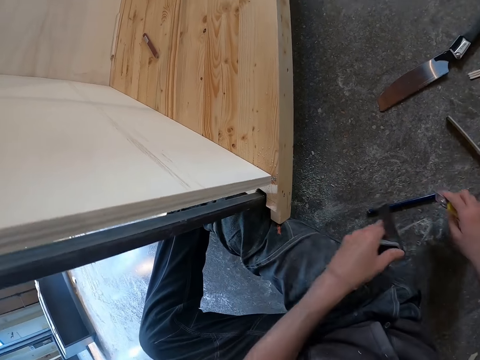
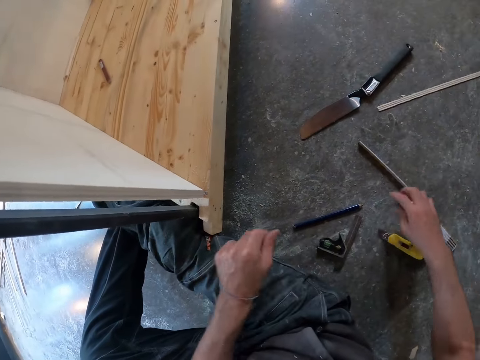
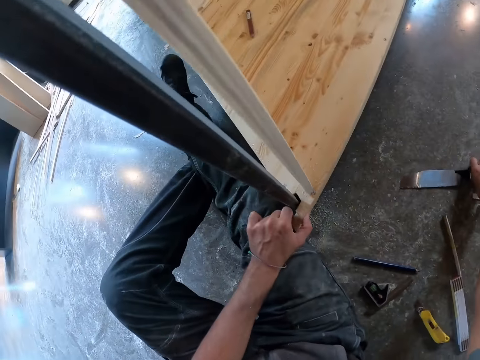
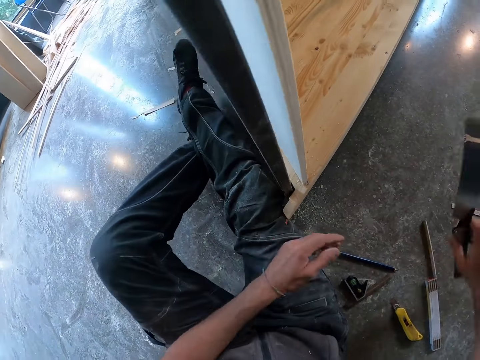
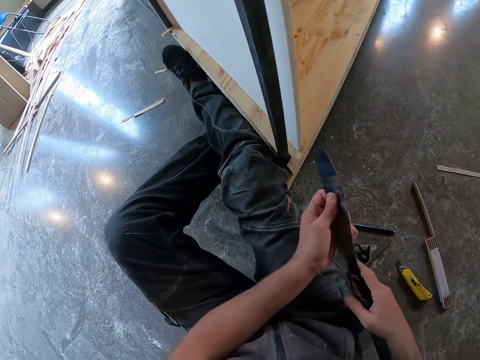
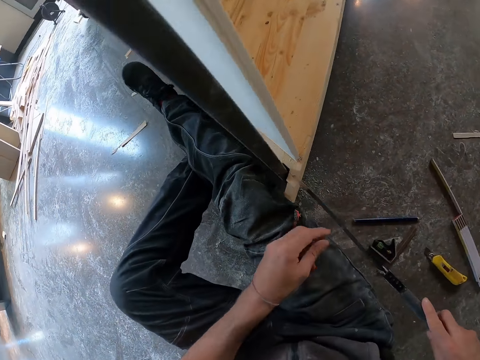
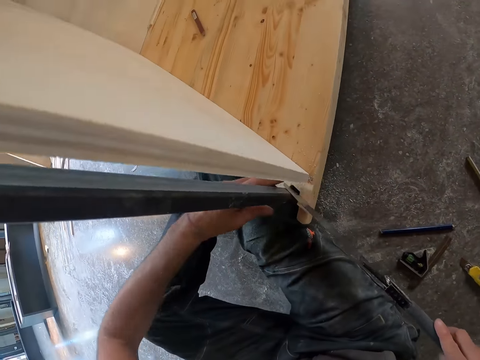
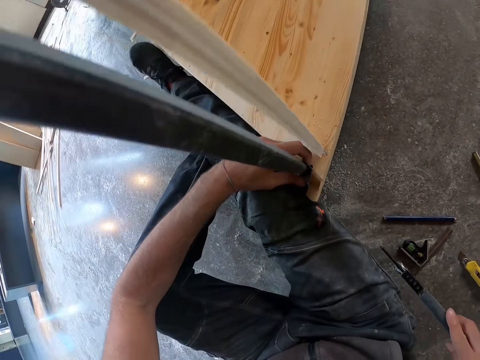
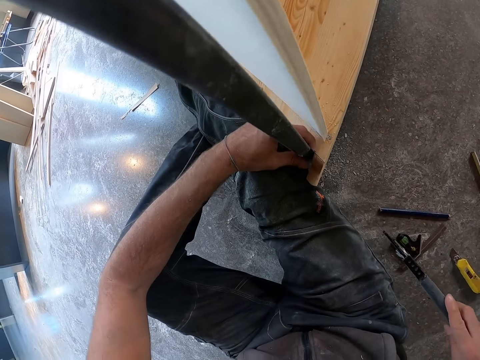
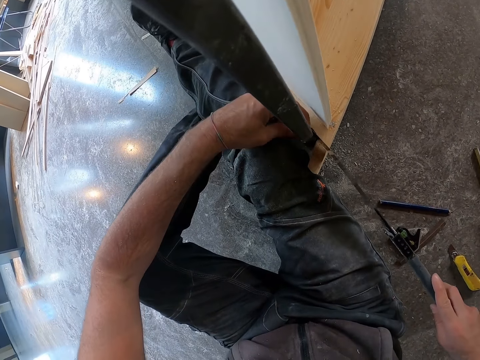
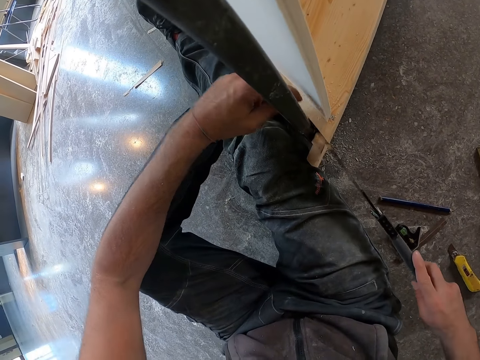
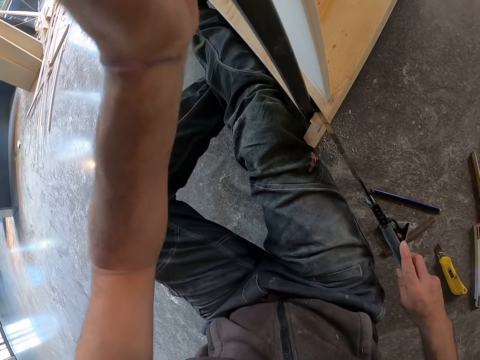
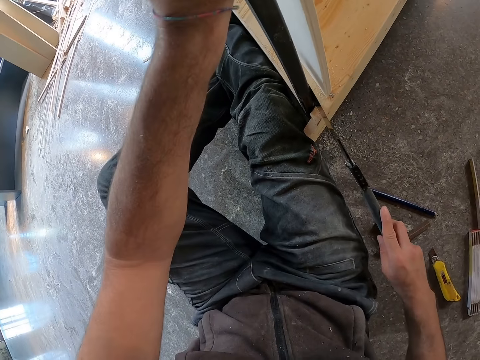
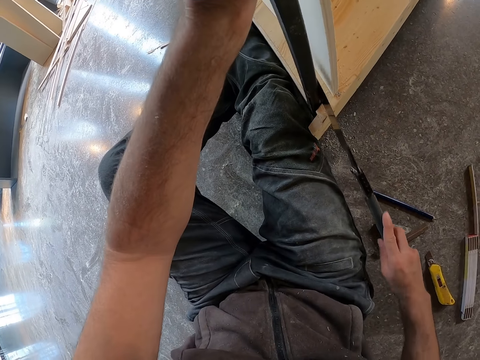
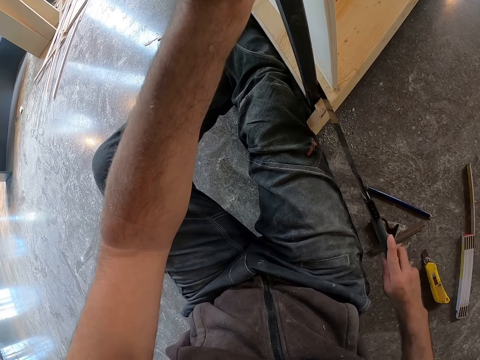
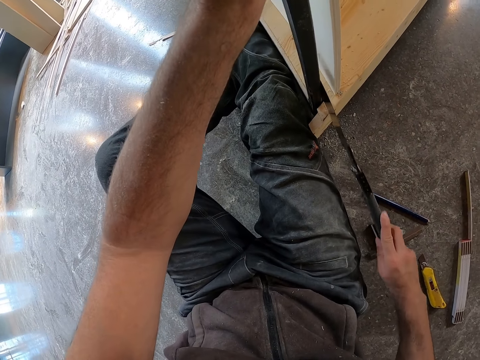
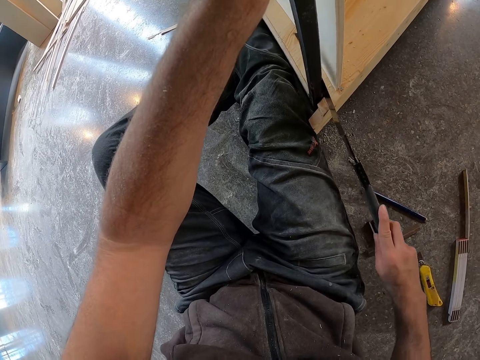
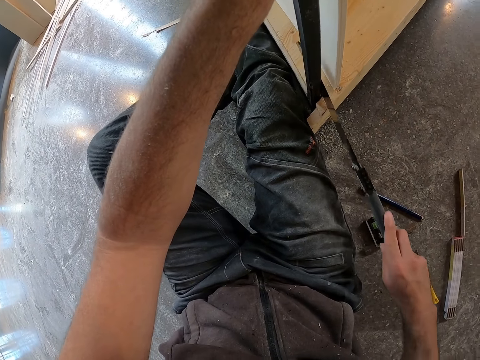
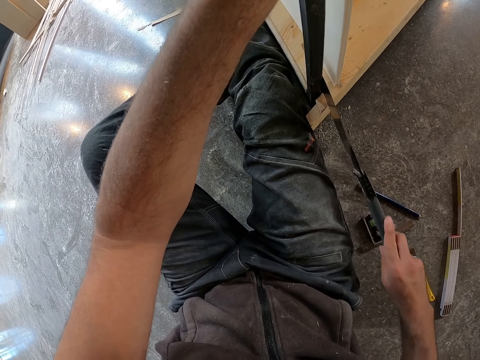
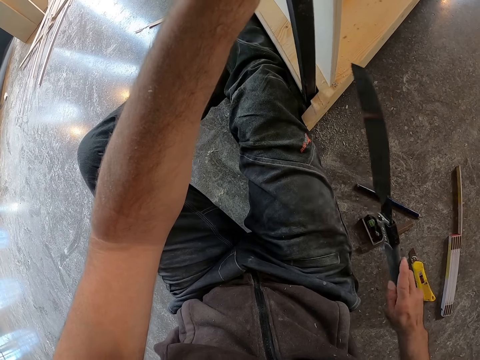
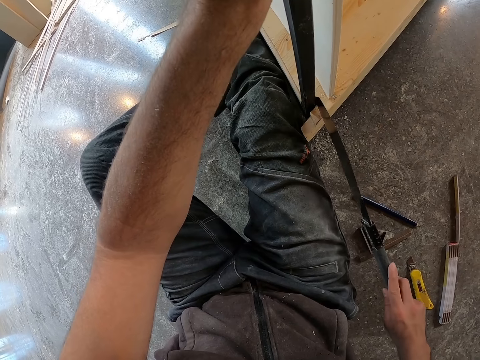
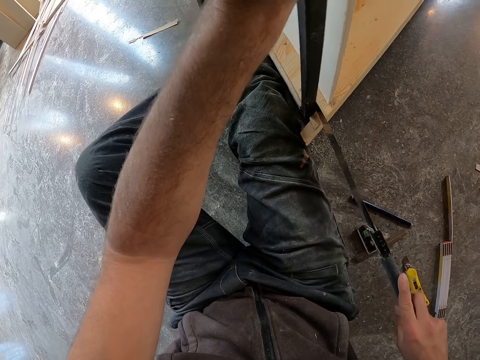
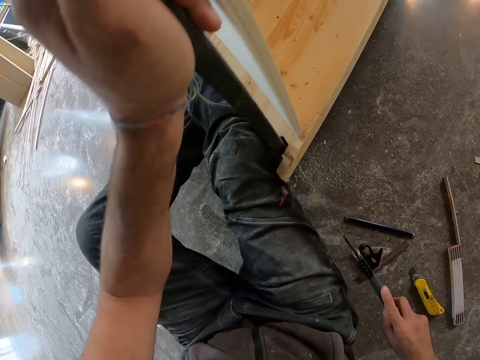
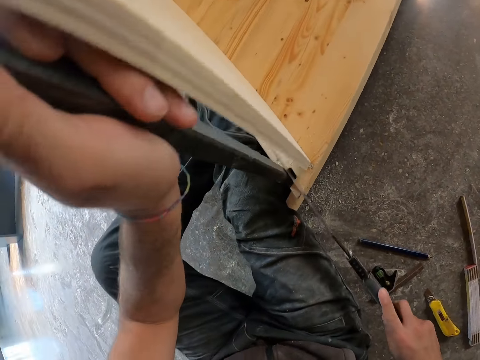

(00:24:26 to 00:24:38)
The camera wearer drops the folding knife in his right hand. He drops the scriber ruler in his right hand. He picks up the saw knife with his right hand. He saws off a piece of the plywood board with the saw knife in his hands. He holds the metal pillar with his left hand. He cuts wood.

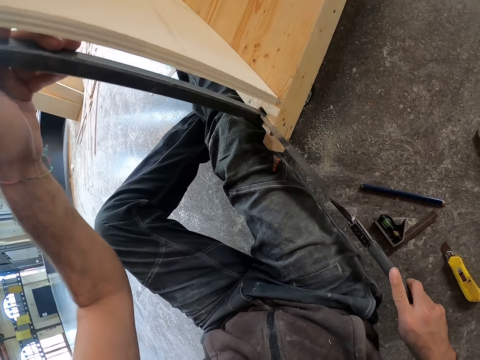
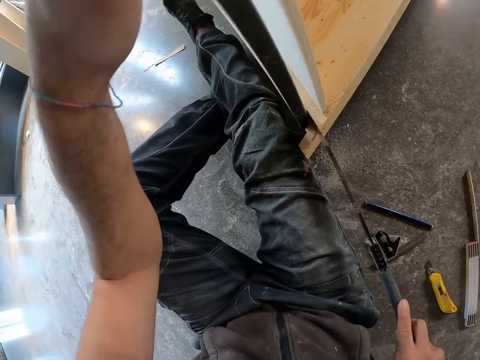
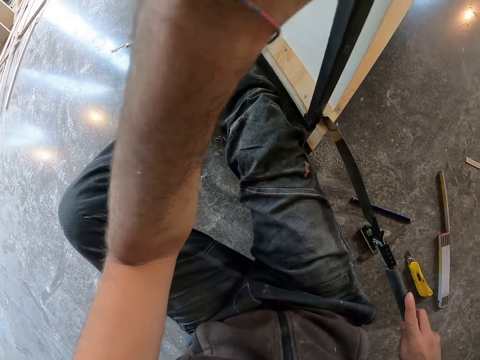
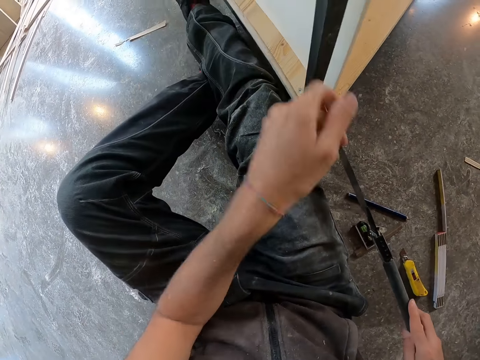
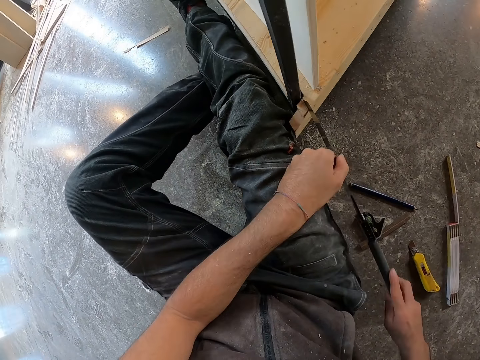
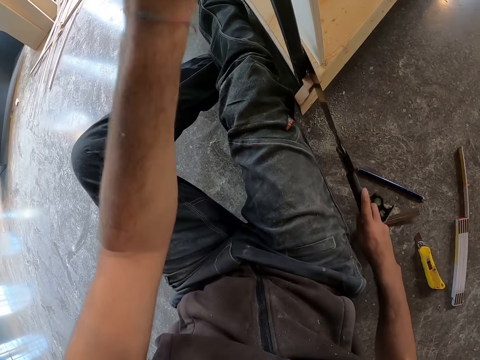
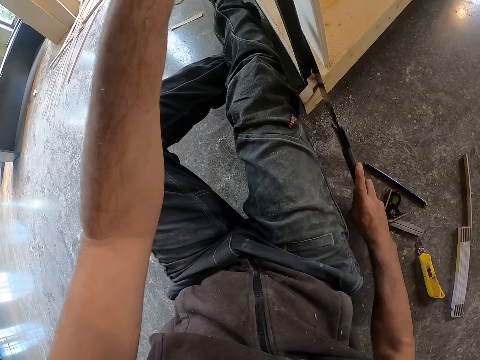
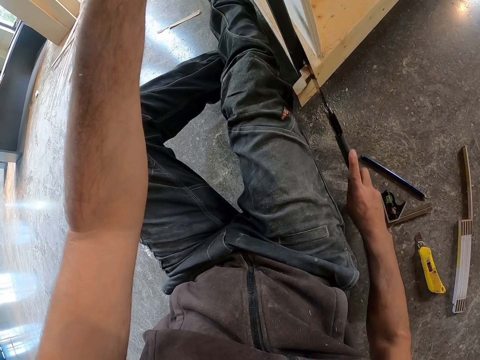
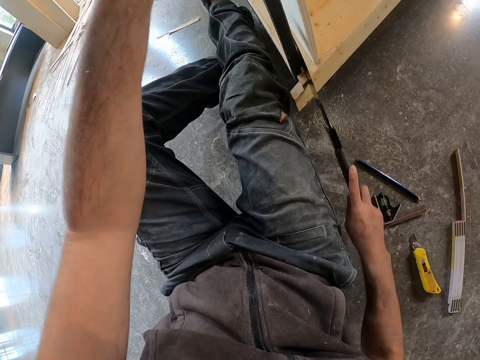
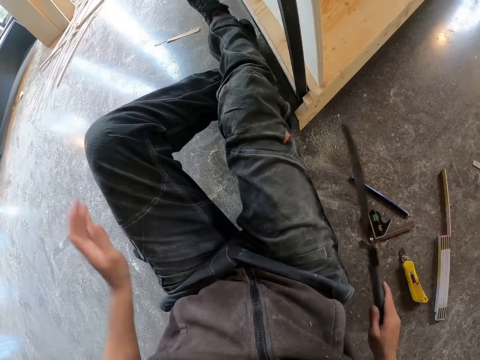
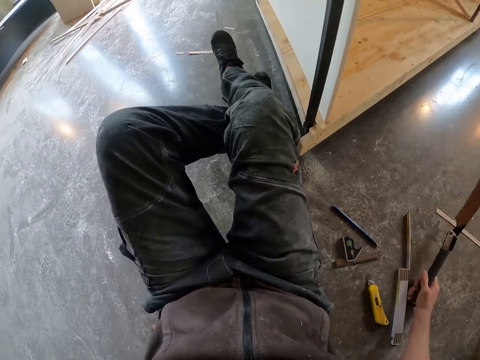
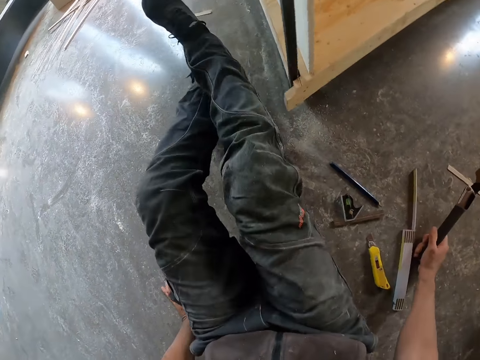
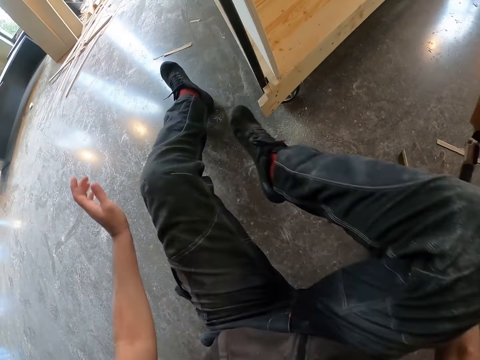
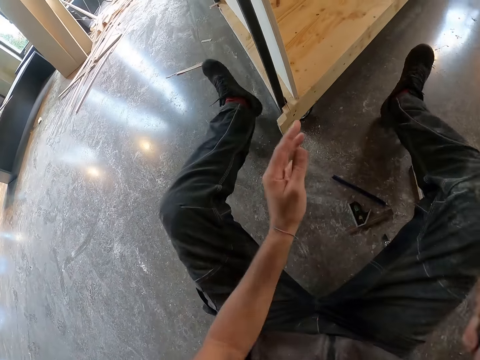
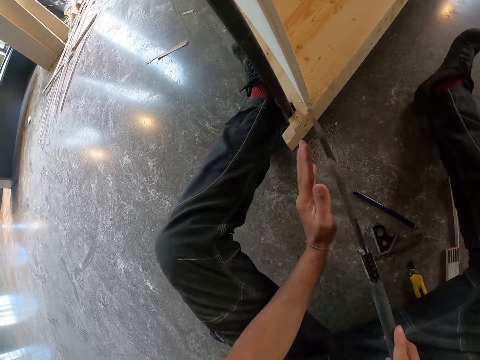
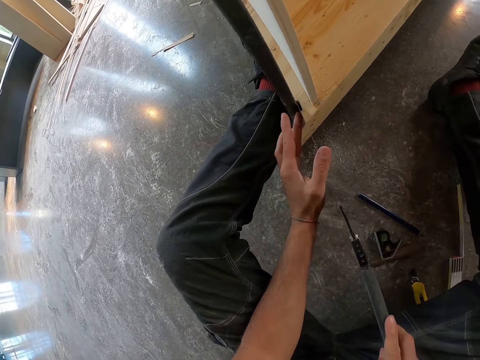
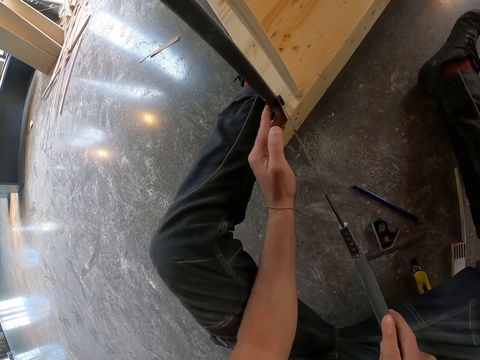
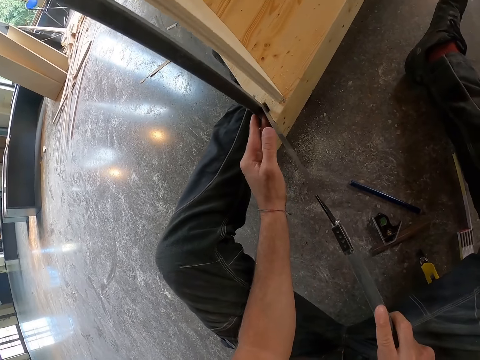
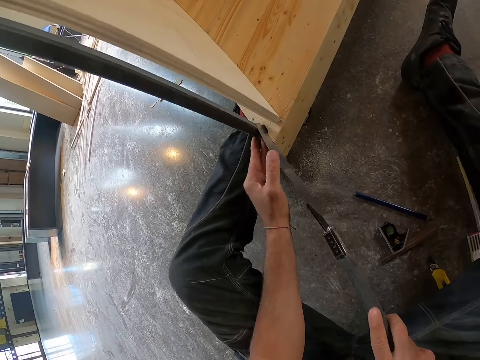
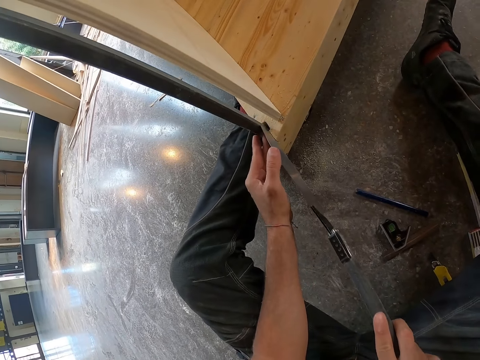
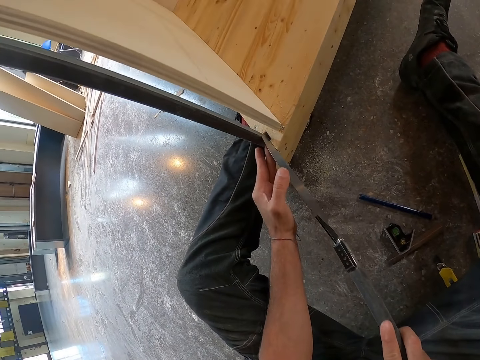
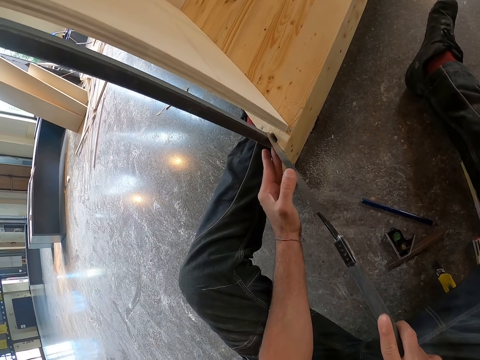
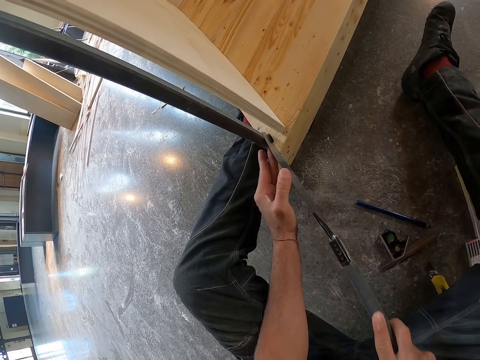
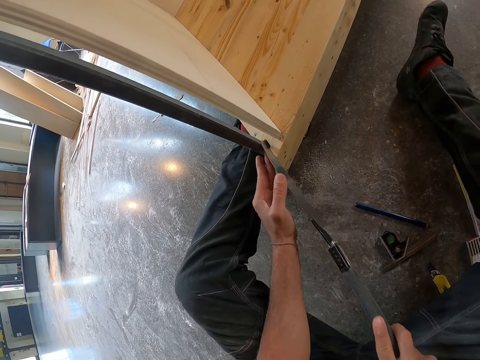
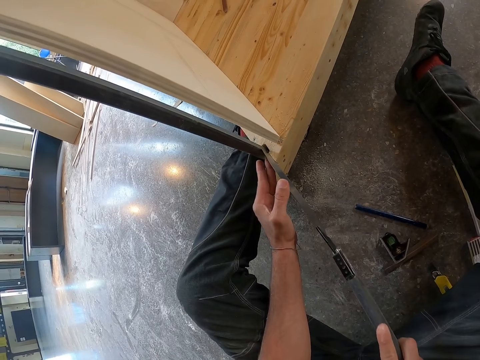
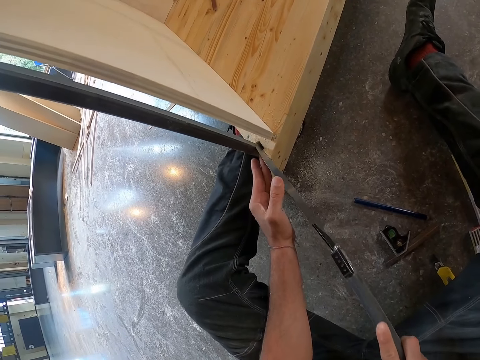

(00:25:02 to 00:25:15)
The camera wearer looks around. He saws off a piece of the plywood board with the saw knife in his hands.
